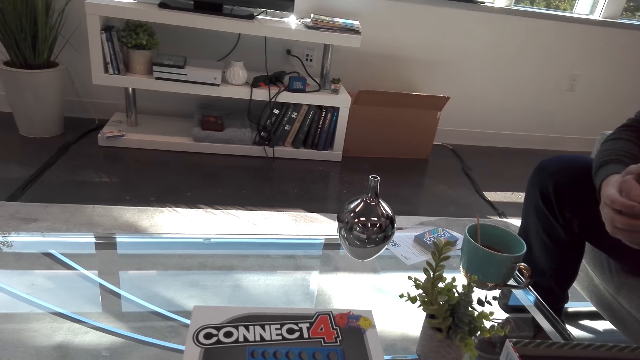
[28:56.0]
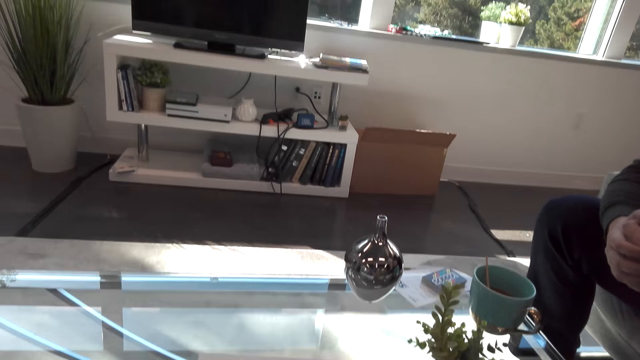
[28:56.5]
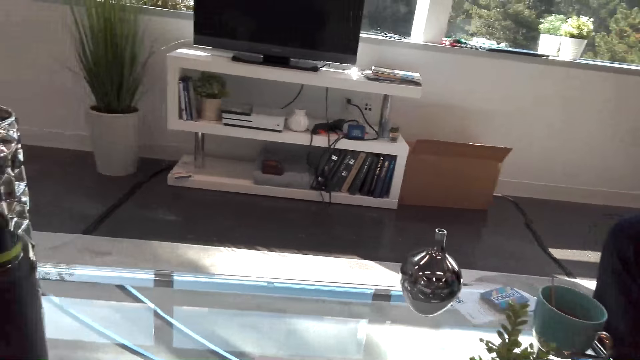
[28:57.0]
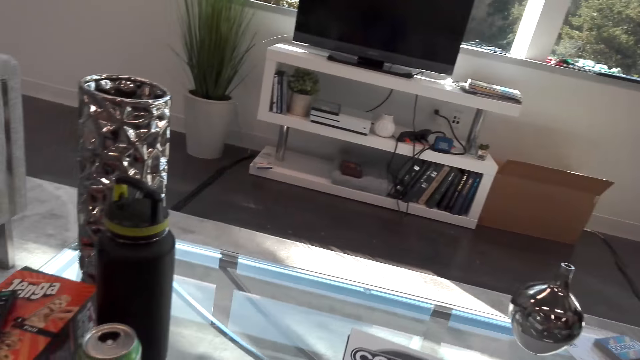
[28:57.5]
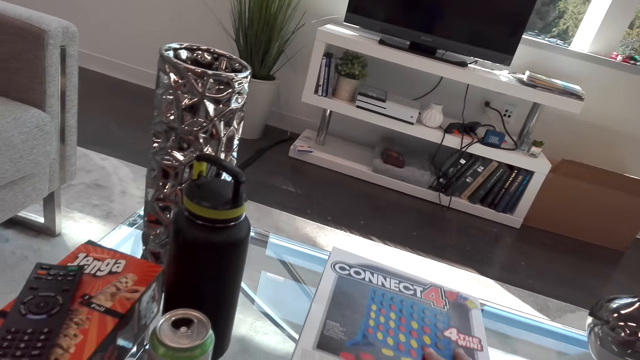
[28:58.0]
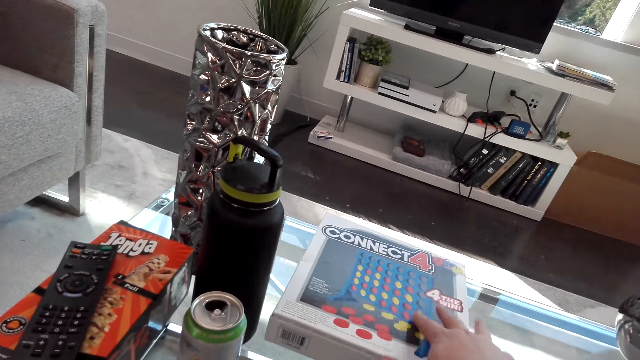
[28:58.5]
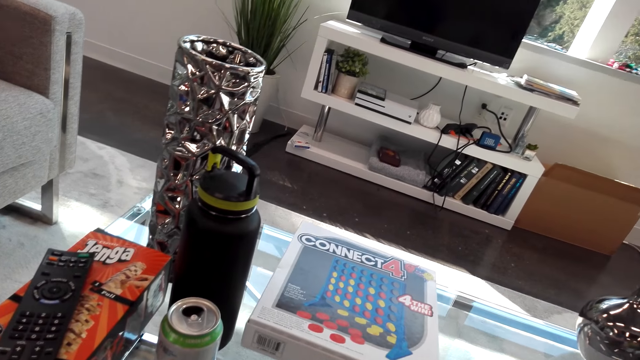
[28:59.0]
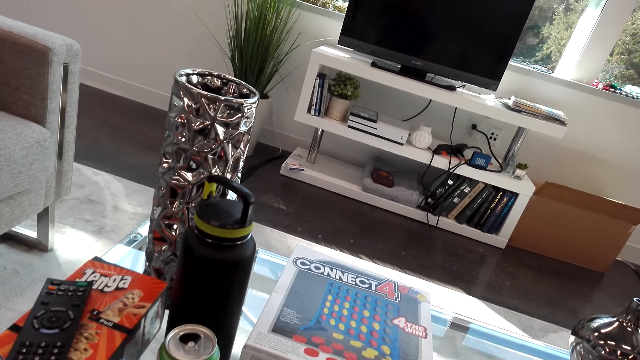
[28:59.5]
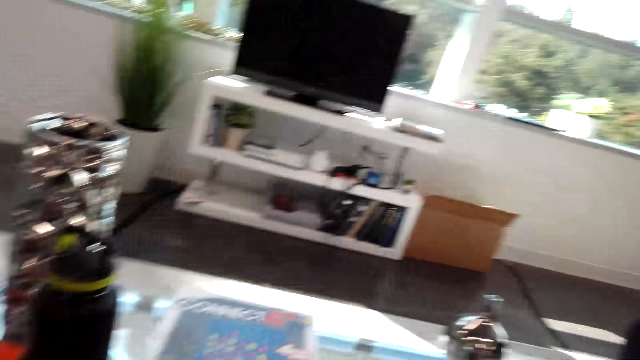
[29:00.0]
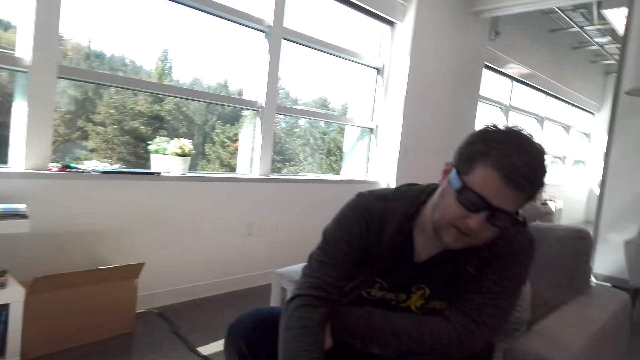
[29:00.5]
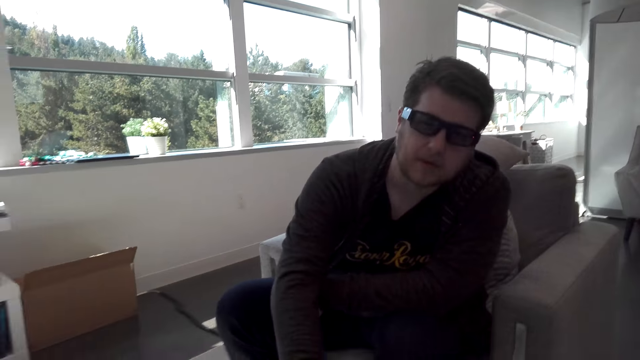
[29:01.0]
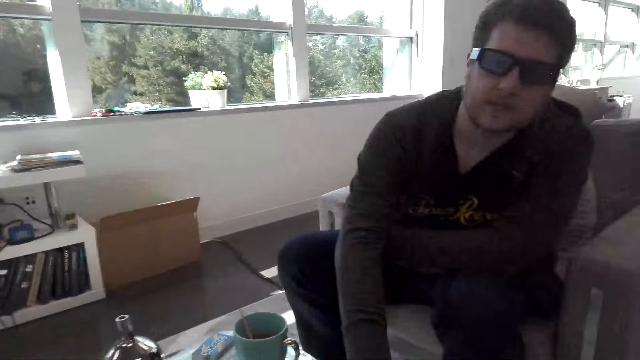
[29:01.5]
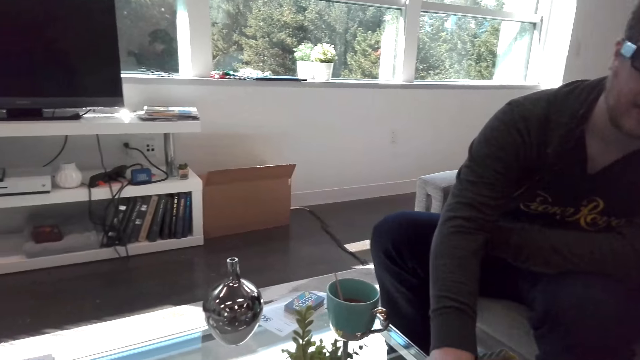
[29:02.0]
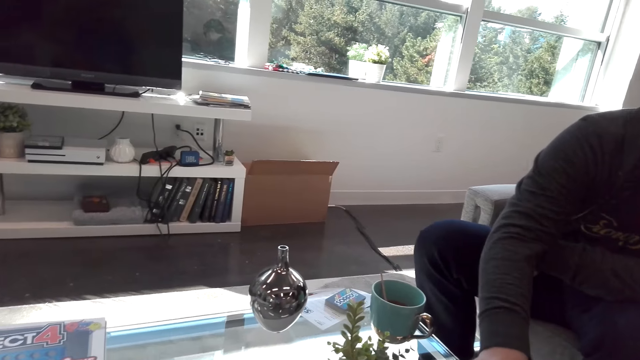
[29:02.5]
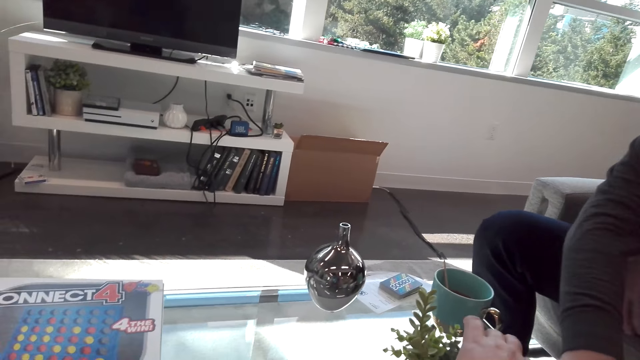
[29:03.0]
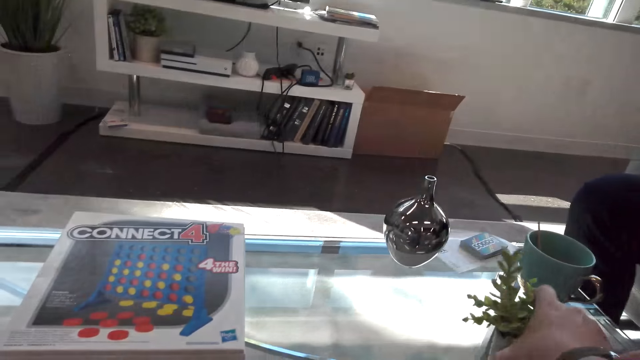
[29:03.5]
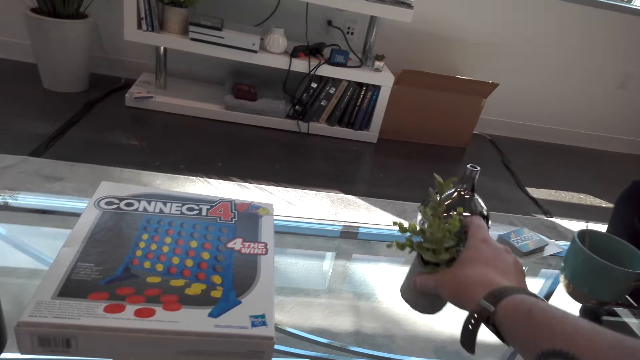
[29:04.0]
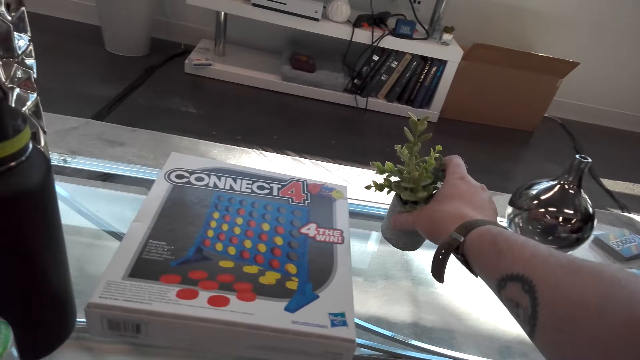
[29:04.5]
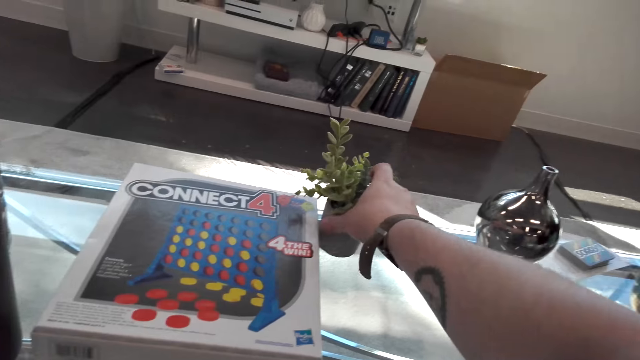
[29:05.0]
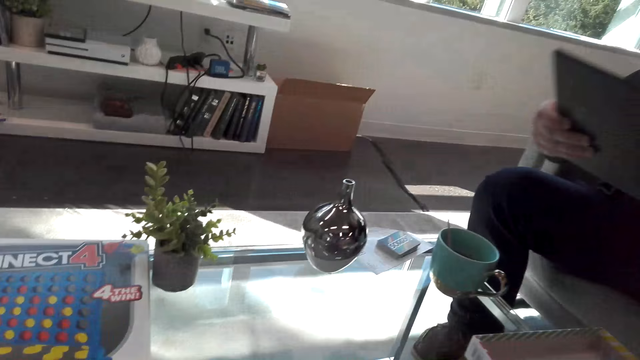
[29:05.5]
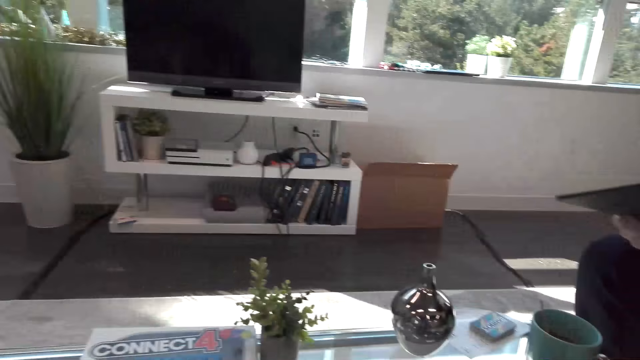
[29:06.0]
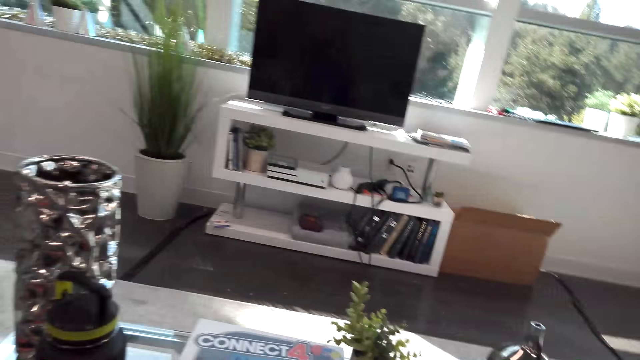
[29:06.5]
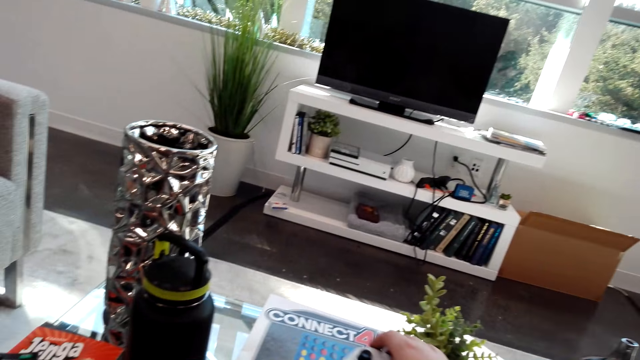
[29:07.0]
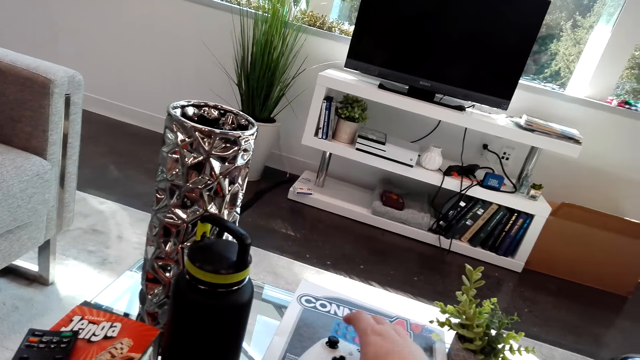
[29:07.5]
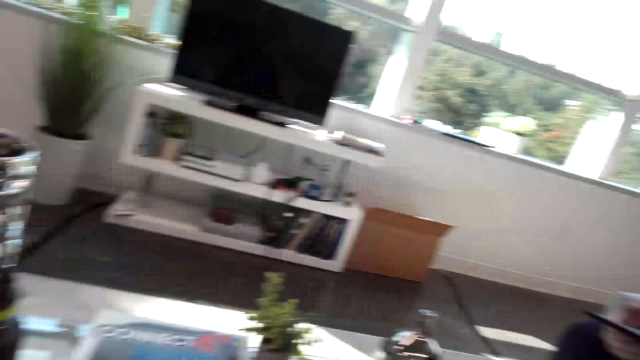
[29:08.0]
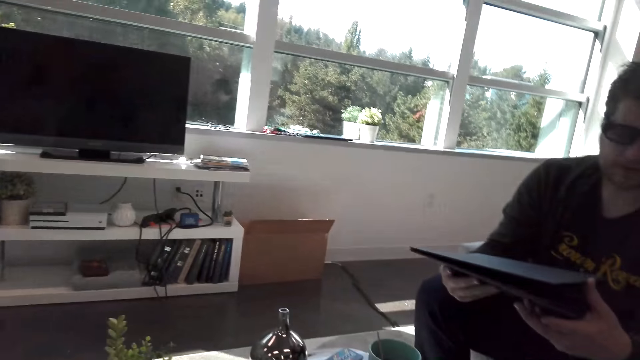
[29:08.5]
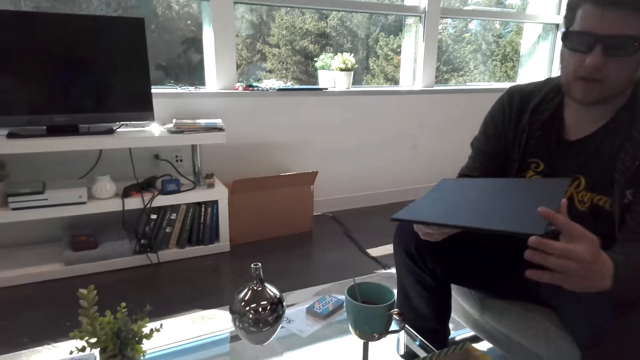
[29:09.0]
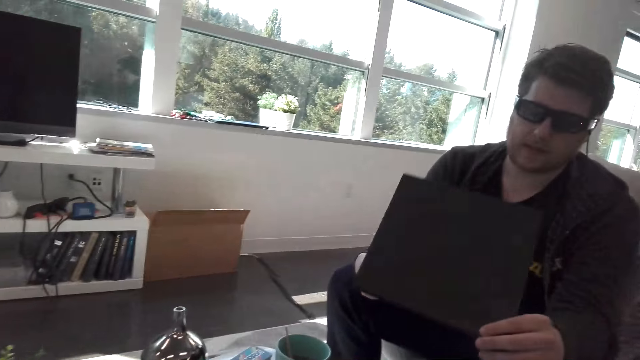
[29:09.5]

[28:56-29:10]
The camera wearer moves the box to the side. A person picks up the board. The camera wearer moves the planter. They move the pad.

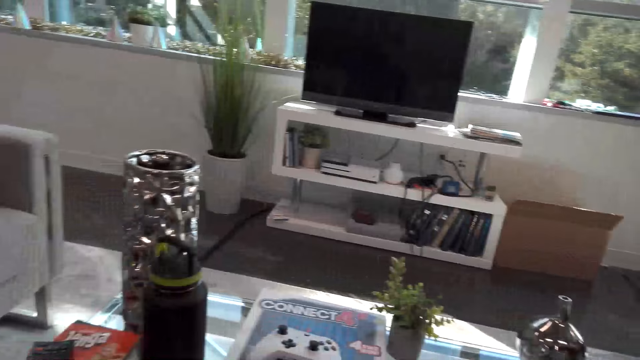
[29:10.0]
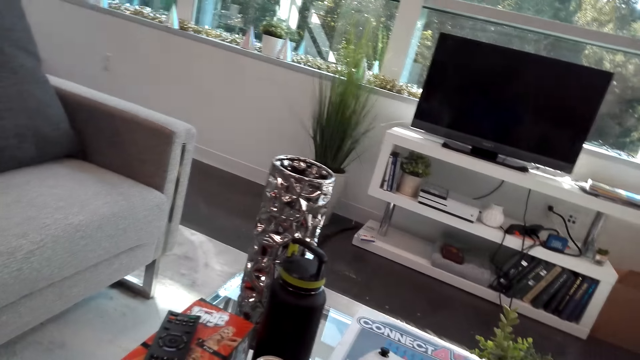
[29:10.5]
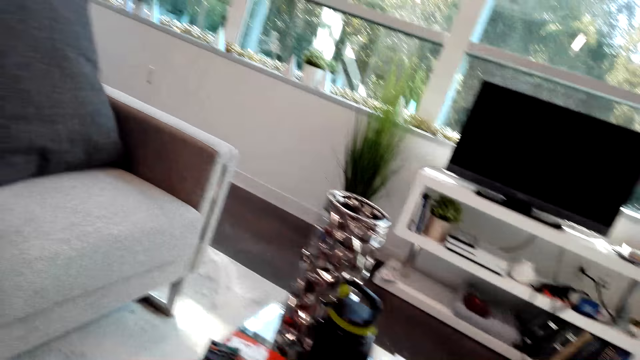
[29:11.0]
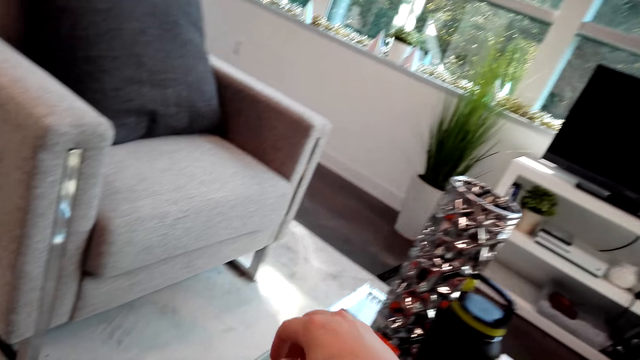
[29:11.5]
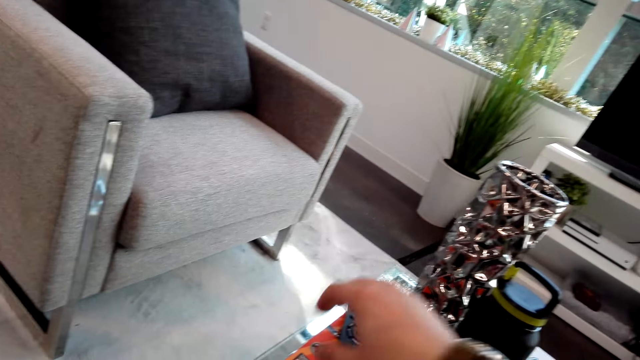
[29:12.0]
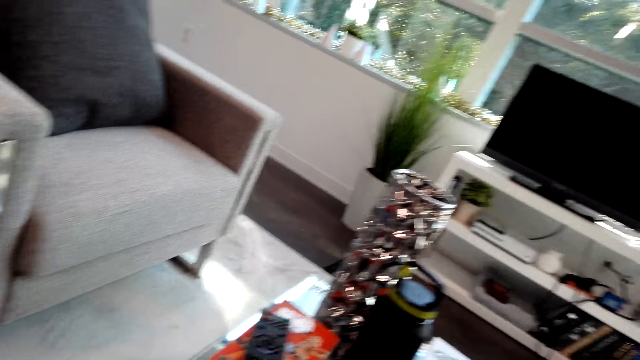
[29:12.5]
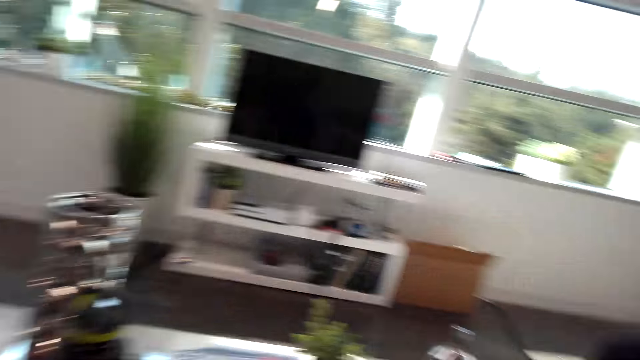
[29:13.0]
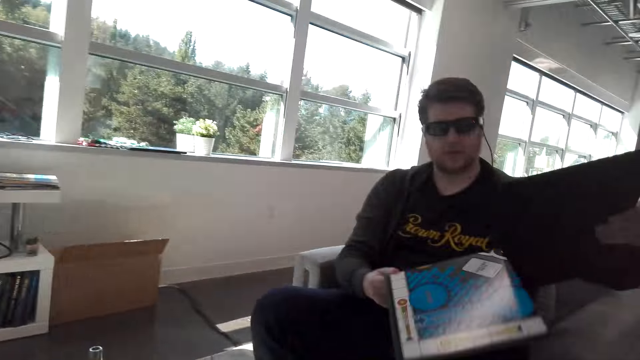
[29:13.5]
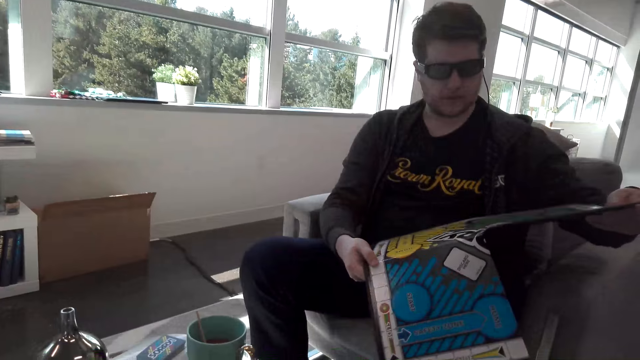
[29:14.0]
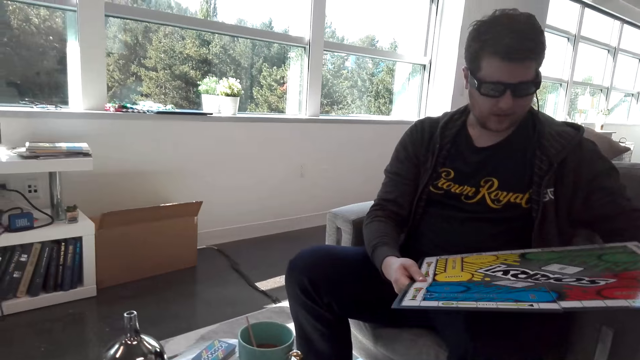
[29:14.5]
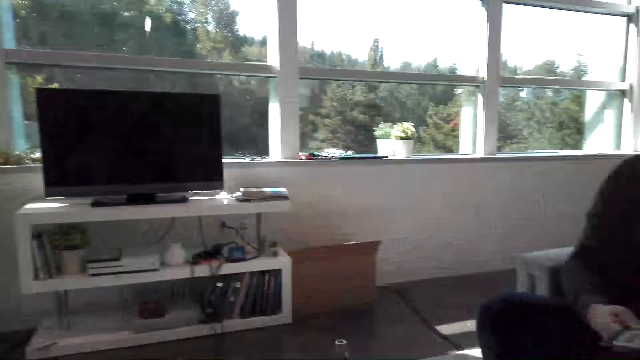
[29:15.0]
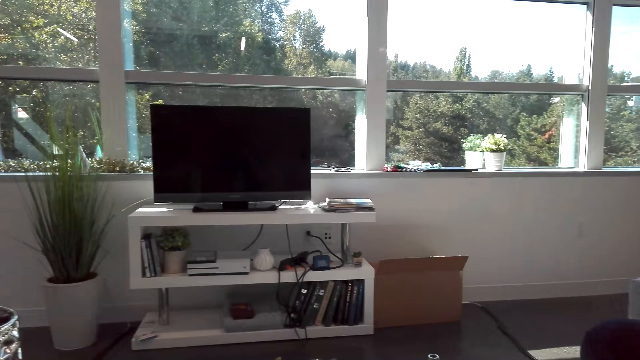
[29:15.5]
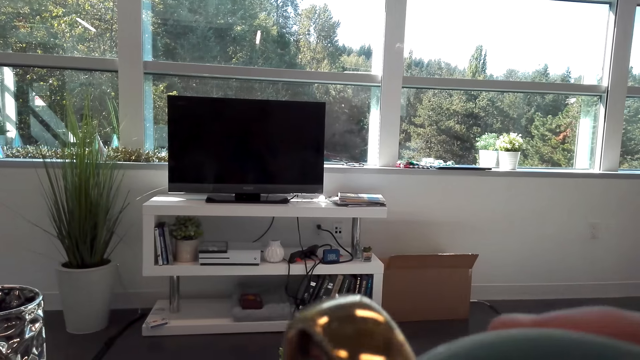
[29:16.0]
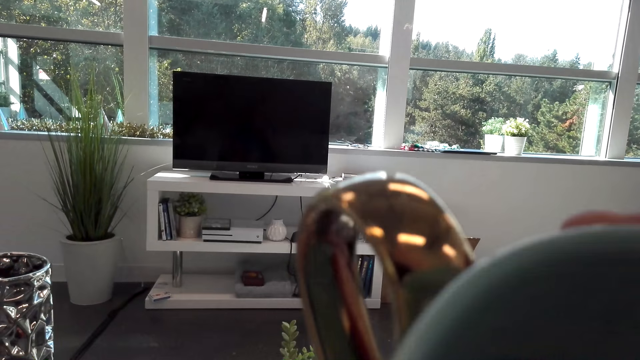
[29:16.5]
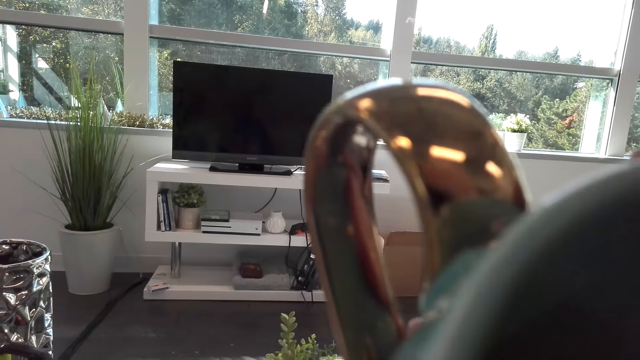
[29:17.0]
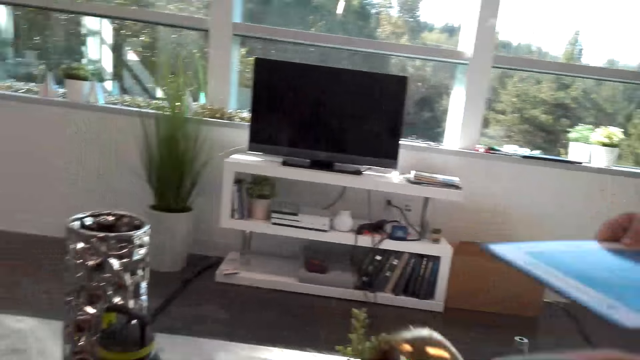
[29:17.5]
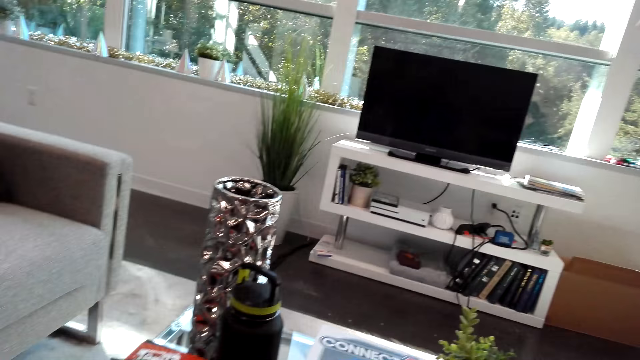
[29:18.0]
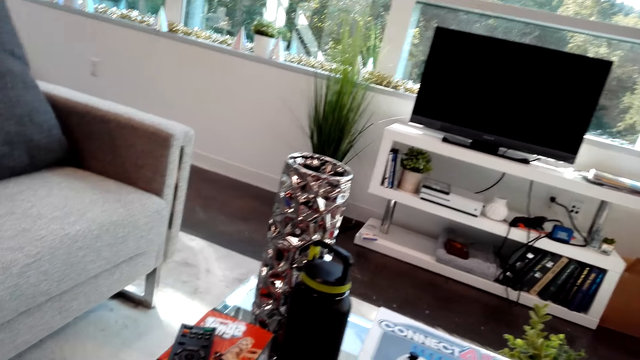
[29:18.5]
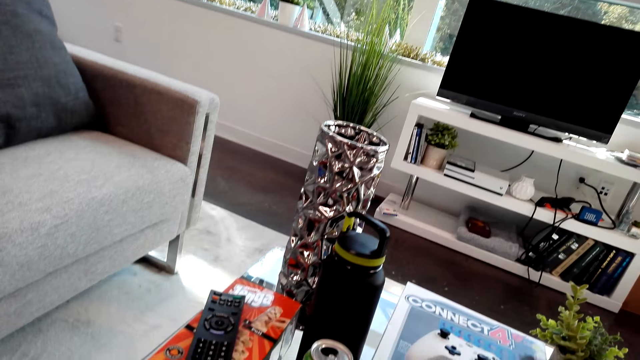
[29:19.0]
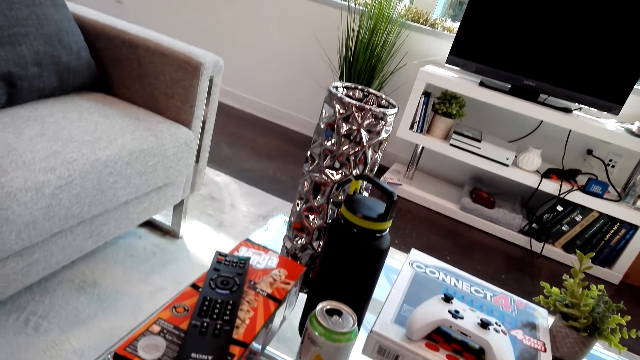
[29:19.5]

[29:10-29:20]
The camera wearer puts the dice aside. A man opens up a game board. The camera wearer sips coffee.
